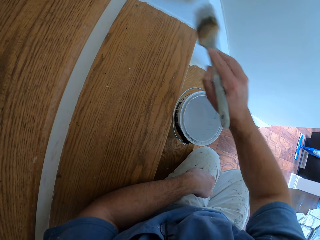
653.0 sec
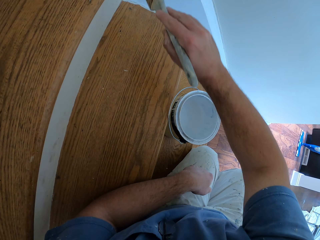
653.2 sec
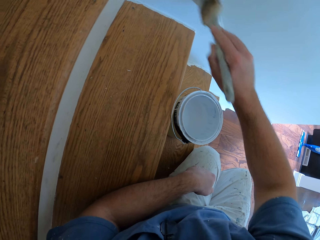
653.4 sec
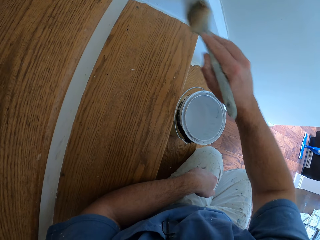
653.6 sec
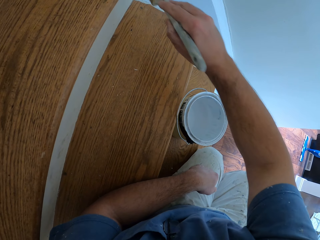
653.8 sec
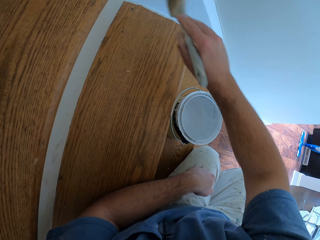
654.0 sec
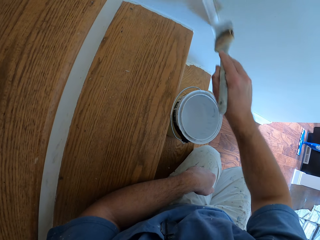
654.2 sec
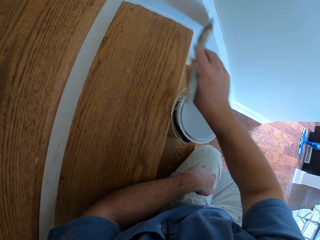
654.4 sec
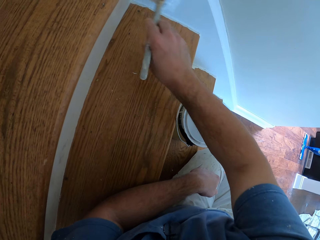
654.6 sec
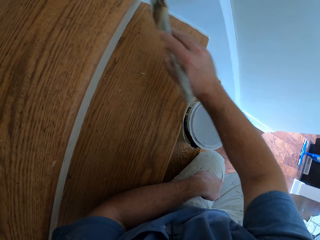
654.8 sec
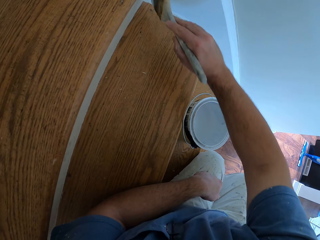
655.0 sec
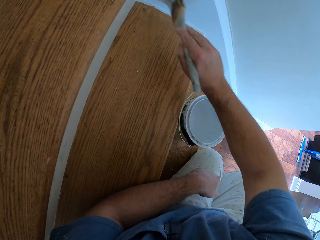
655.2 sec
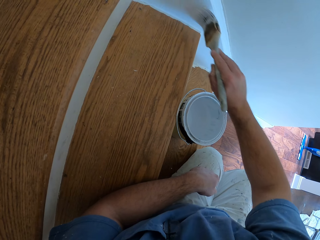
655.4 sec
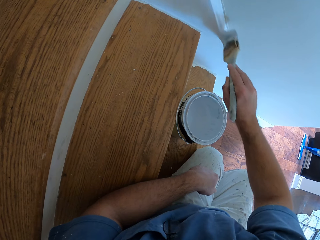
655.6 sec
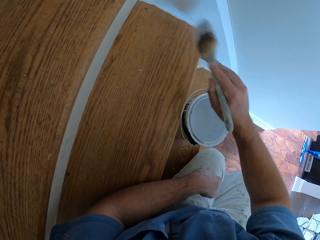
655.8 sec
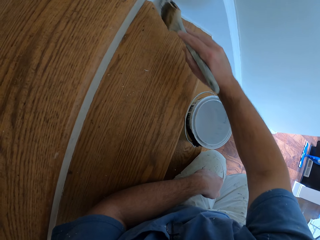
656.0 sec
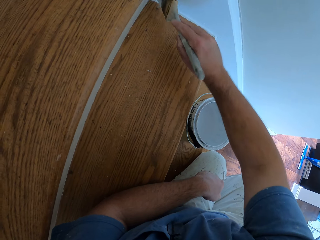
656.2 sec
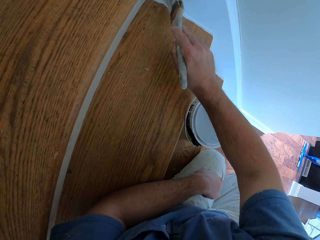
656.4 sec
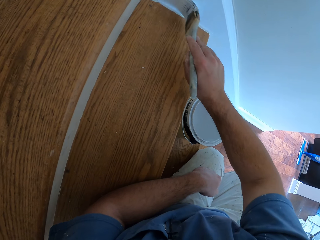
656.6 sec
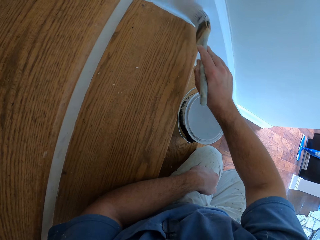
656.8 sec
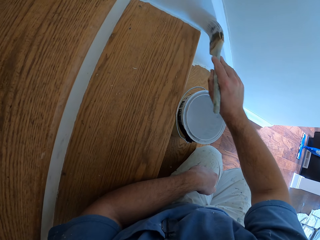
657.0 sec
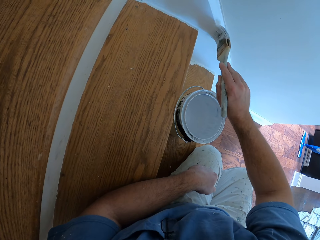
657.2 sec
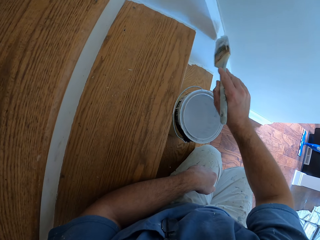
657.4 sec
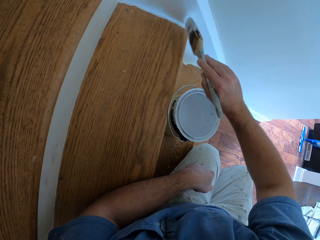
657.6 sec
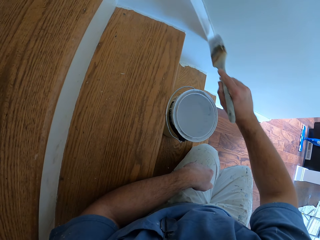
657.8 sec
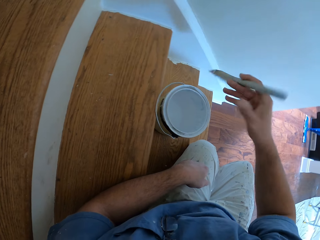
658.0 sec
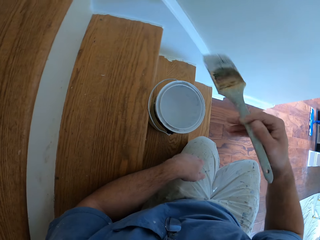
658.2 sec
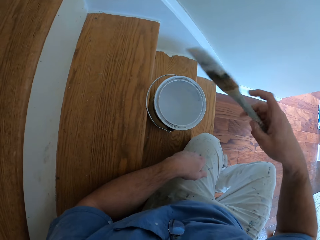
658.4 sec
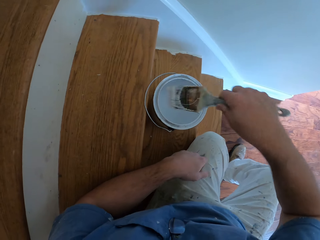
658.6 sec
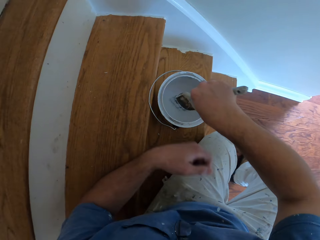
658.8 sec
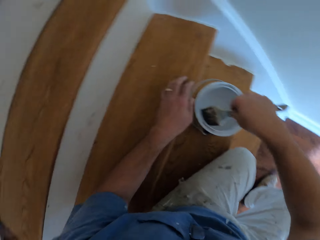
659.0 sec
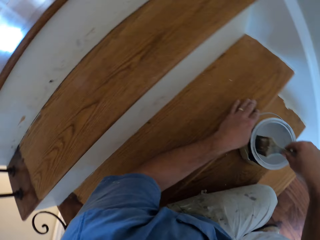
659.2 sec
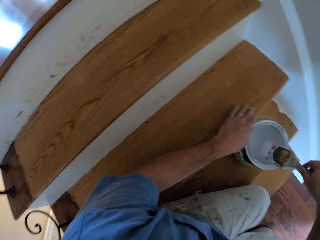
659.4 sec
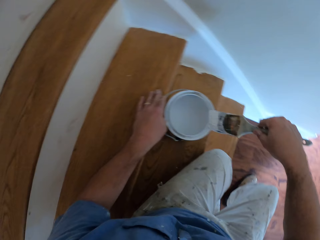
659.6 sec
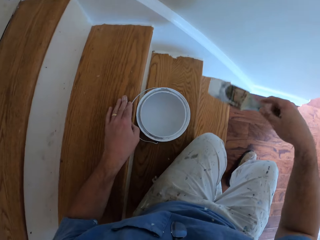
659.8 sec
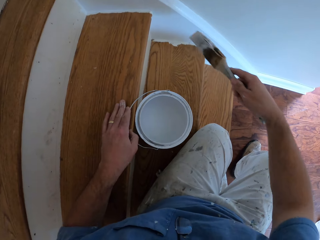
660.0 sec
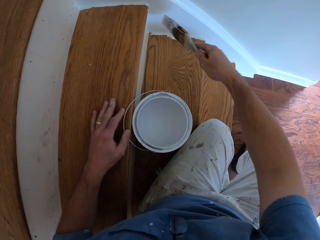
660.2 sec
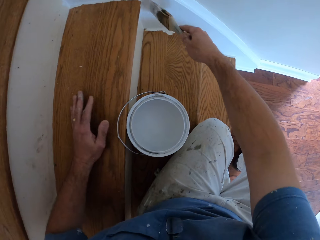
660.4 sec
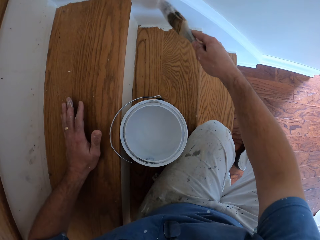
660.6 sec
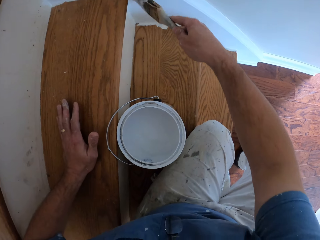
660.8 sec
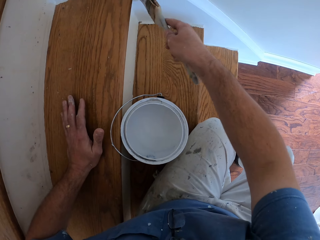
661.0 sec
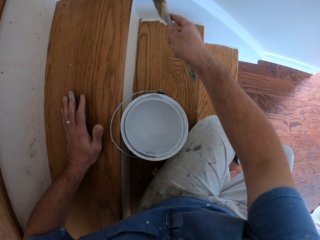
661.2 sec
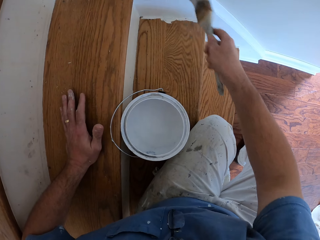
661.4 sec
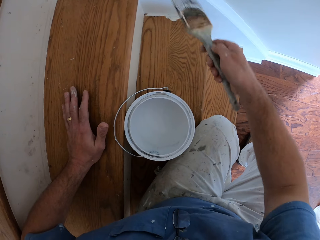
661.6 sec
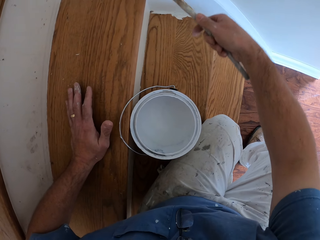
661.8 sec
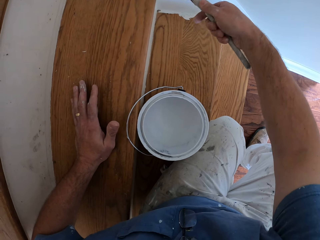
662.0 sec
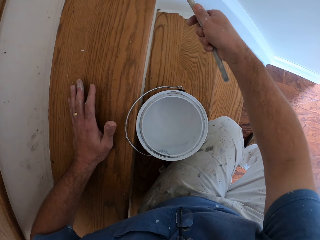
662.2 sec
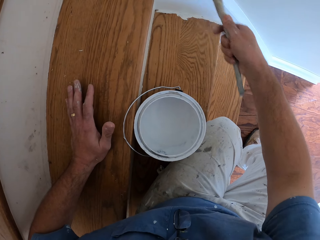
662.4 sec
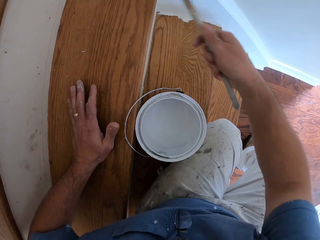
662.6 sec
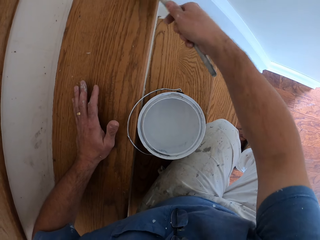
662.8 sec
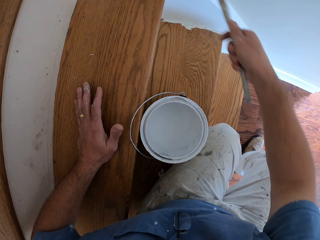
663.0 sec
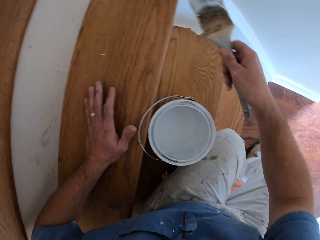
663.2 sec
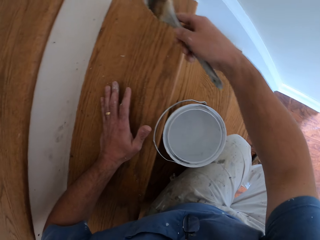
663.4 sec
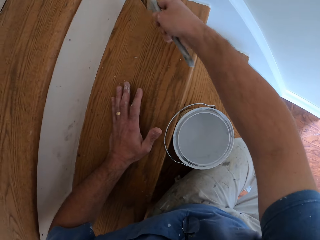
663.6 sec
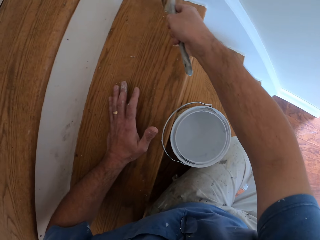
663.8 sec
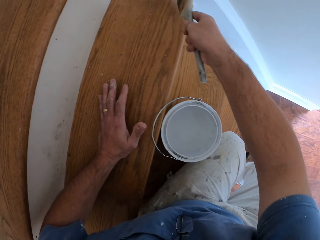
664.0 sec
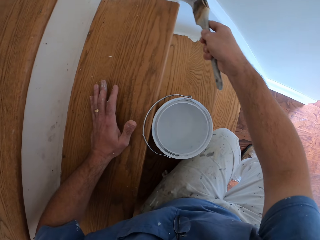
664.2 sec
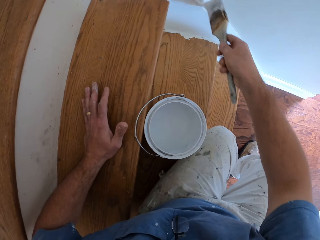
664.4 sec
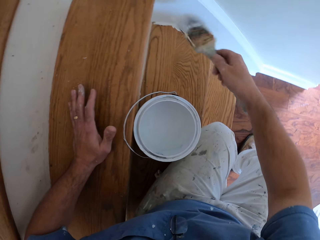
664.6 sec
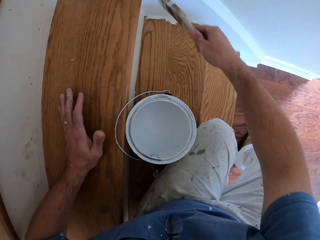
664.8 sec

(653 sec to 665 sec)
The camera wearer holds the paint container. He dips the paint brush into the paint container. He places his left hand on the stairs. He paints the staircase white with the paint brush.

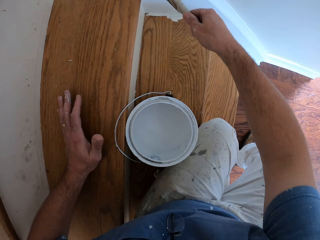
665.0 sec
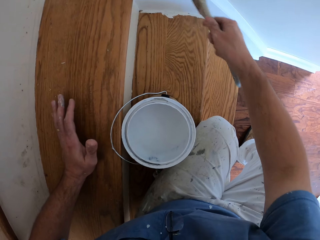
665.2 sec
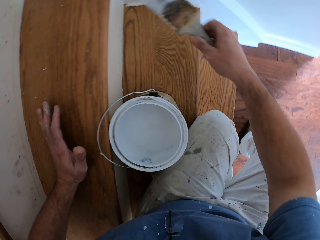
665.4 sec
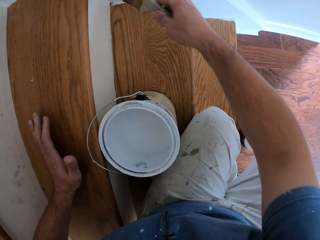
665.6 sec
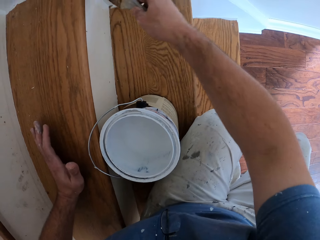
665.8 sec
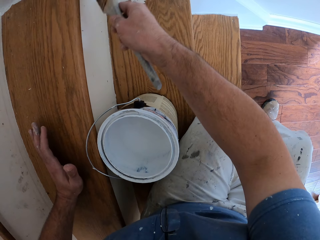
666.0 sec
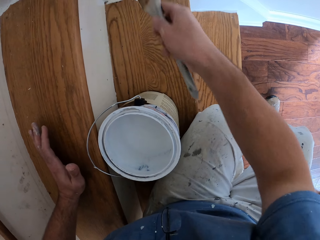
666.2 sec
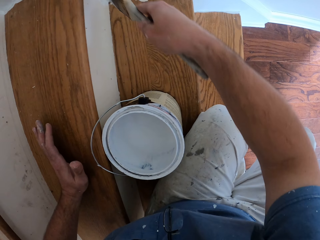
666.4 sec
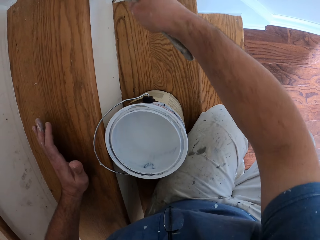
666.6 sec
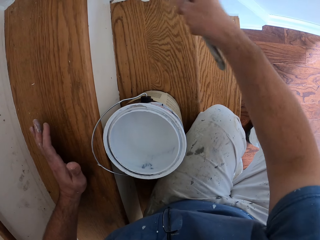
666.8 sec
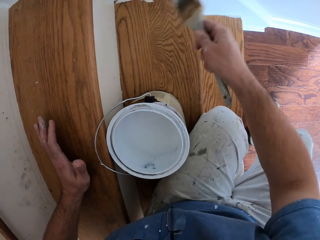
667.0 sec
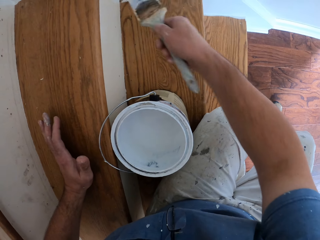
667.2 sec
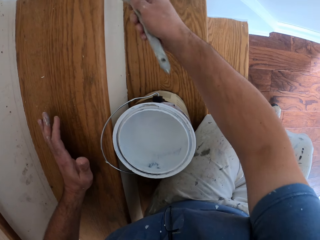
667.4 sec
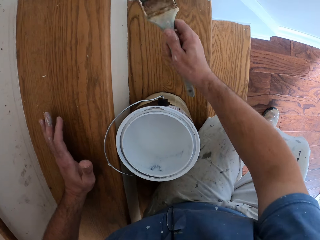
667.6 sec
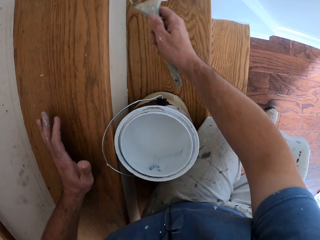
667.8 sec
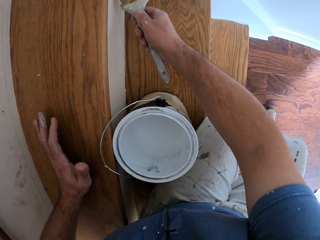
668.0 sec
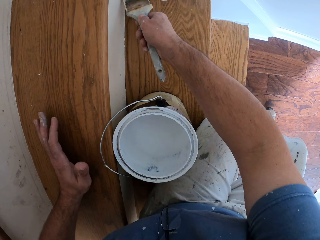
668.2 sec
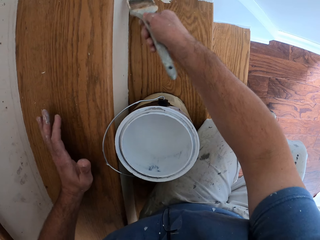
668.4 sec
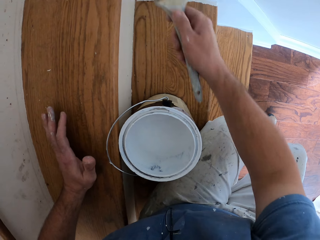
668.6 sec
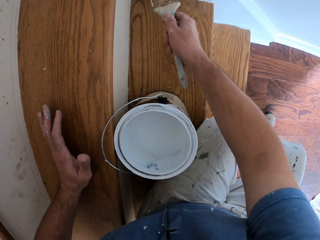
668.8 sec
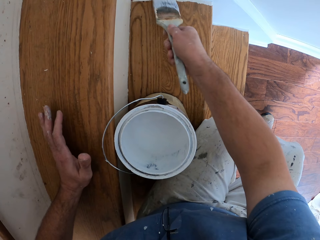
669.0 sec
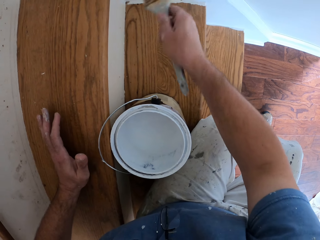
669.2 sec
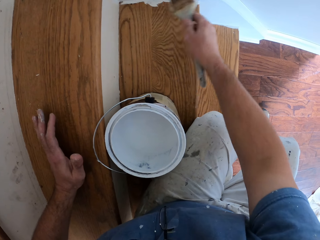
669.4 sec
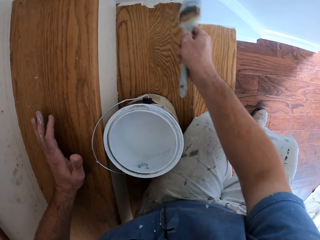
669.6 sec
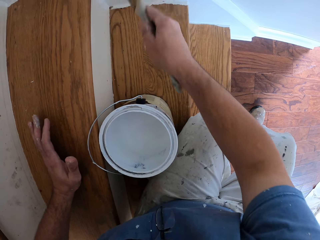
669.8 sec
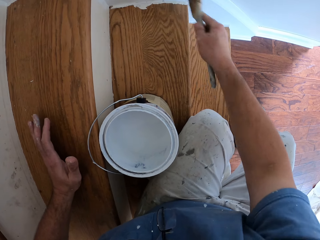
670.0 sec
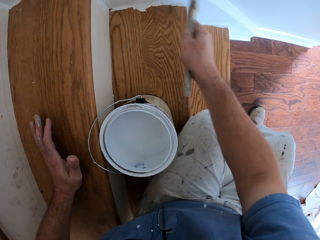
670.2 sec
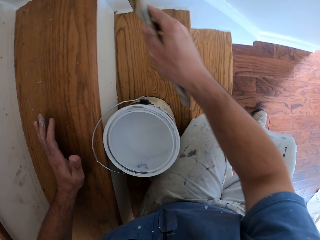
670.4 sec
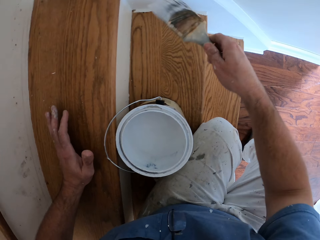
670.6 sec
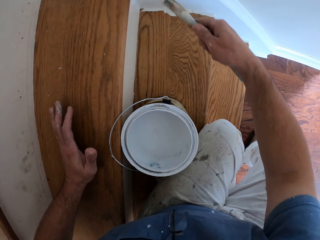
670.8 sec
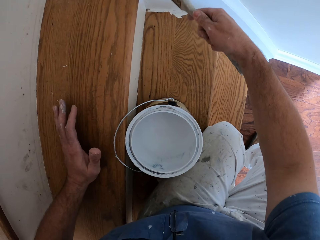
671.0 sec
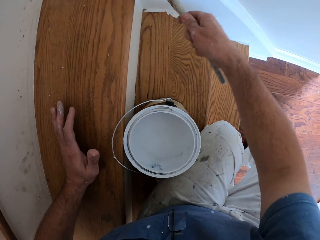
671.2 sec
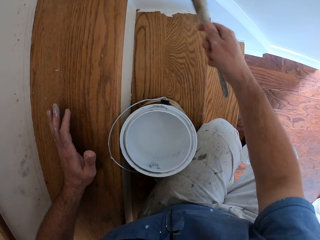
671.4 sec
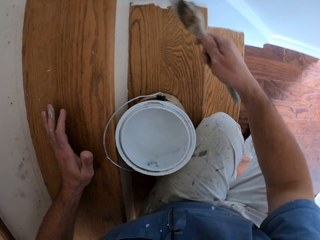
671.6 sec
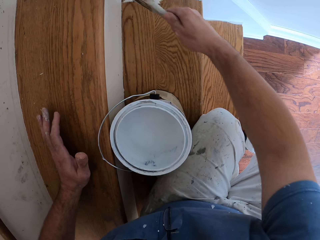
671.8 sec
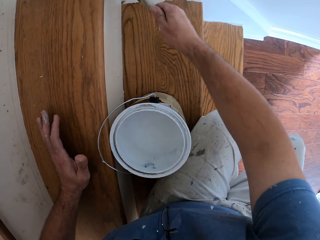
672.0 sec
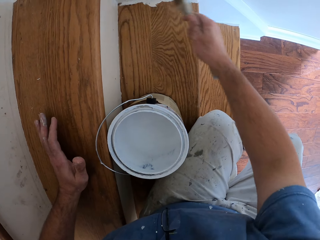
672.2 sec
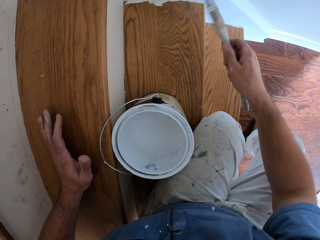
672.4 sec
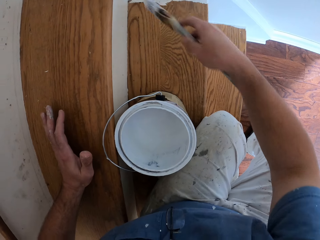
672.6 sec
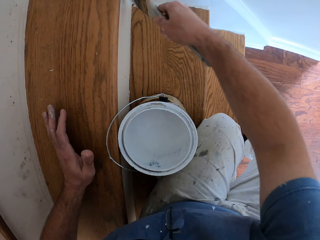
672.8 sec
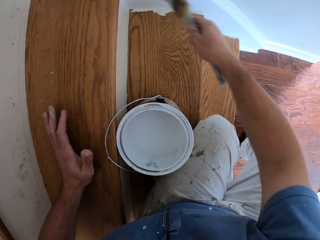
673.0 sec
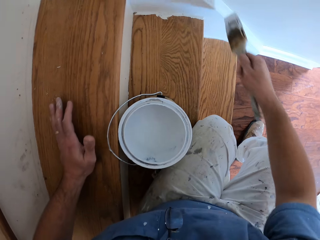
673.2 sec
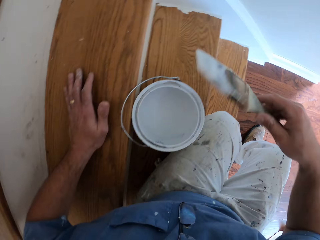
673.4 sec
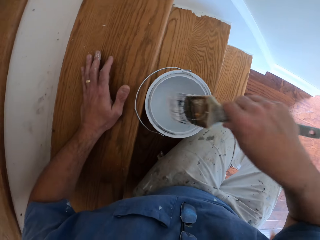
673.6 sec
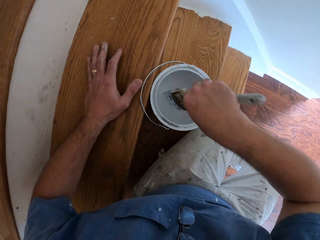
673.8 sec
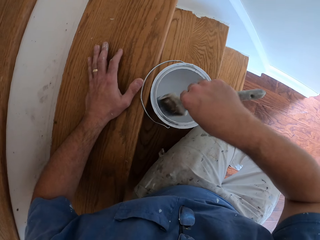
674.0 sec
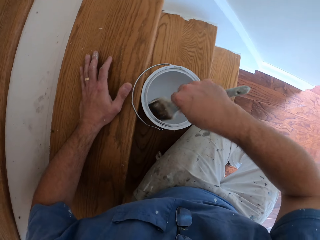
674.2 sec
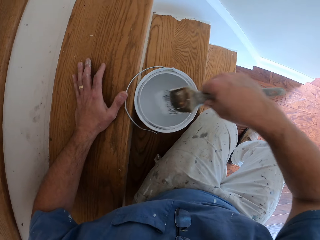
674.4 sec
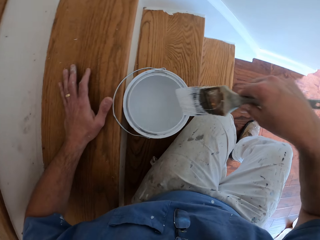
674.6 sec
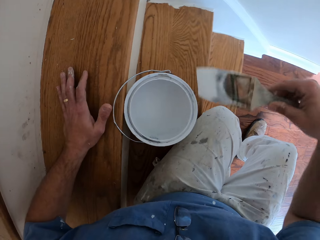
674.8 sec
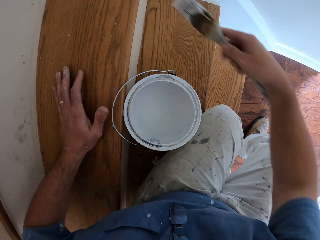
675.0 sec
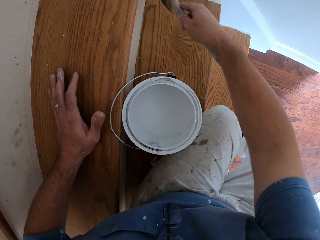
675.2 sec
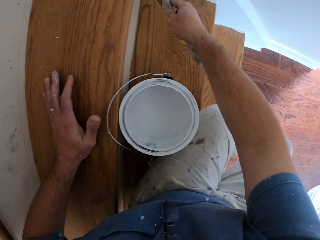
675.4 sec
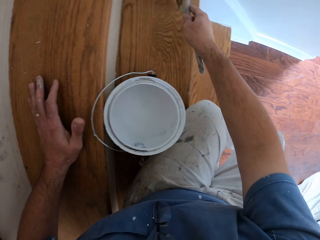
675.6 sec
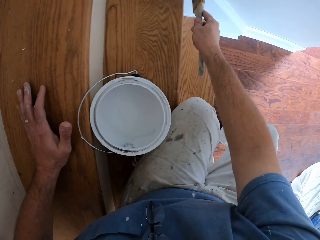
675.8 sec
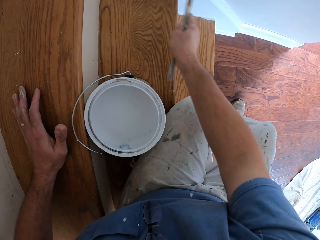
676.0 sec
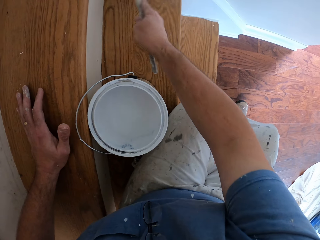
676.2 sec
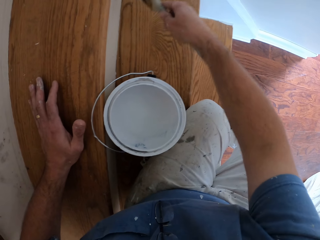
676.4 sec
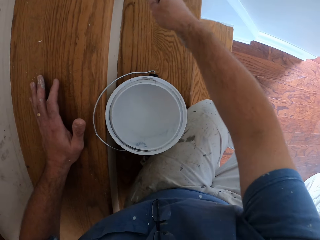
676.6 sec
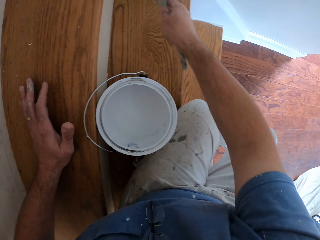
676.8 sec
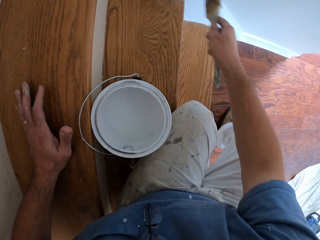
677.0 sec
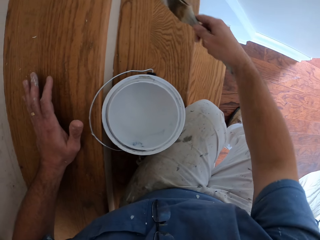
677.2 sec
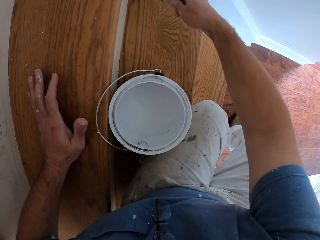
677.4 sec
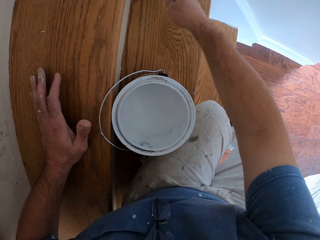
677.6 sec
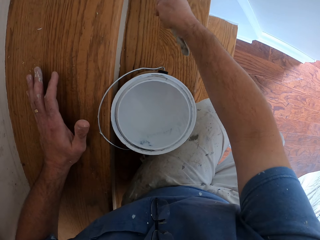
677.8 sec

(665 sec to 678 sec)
The camera wearer dips the paint brush into the paint container. They paint the staircase white with the paint brush.
